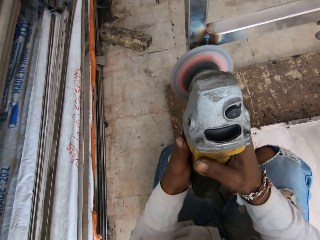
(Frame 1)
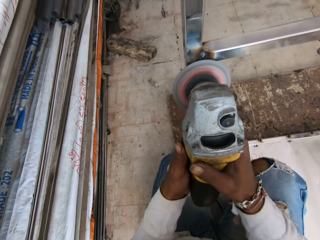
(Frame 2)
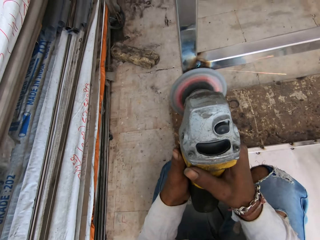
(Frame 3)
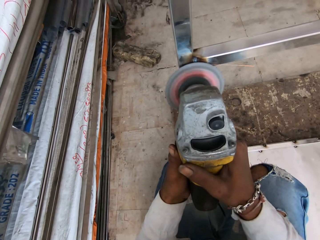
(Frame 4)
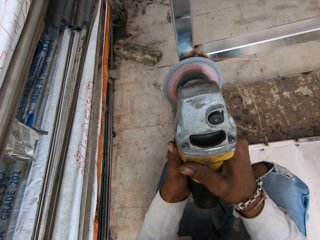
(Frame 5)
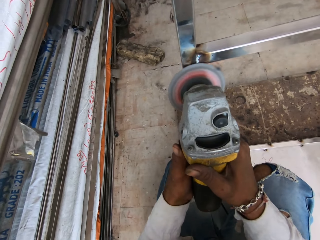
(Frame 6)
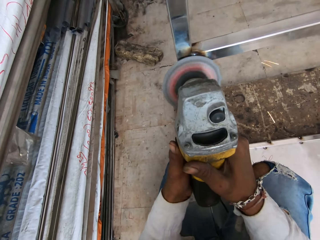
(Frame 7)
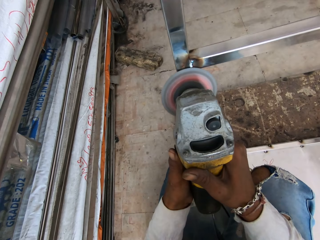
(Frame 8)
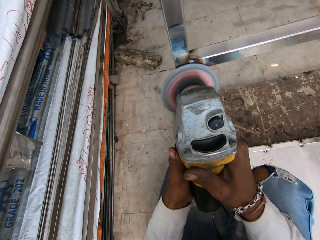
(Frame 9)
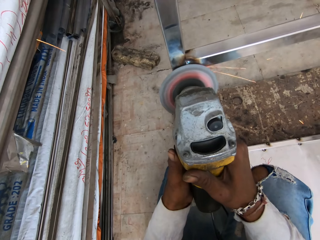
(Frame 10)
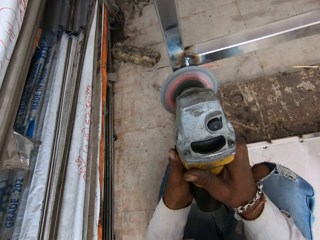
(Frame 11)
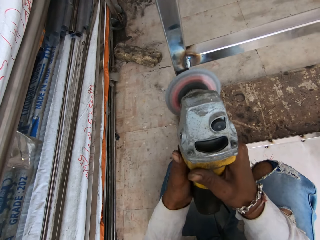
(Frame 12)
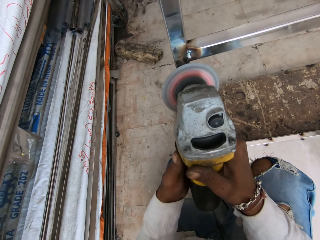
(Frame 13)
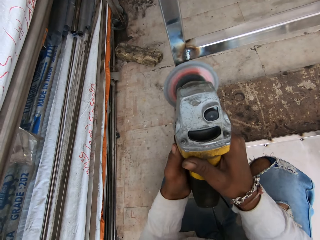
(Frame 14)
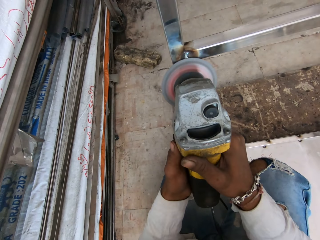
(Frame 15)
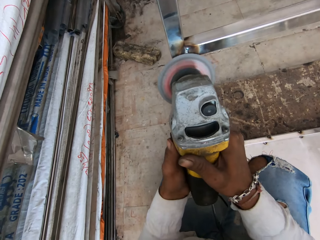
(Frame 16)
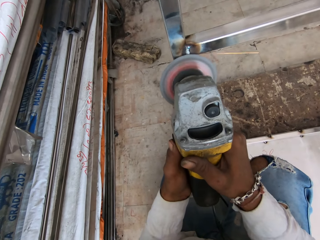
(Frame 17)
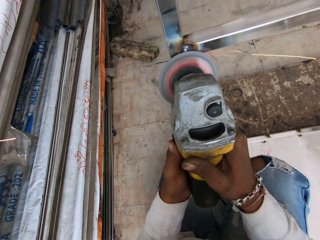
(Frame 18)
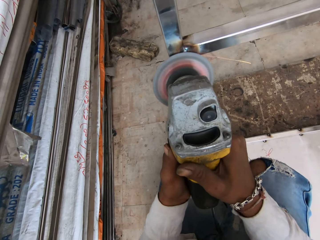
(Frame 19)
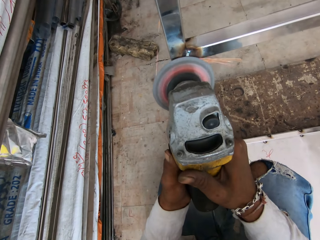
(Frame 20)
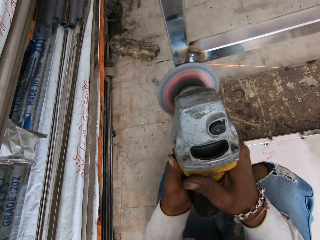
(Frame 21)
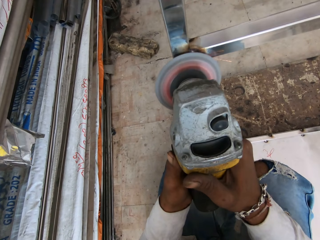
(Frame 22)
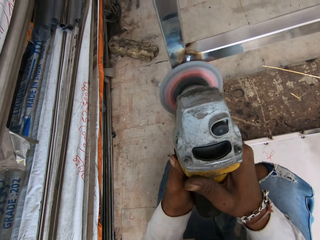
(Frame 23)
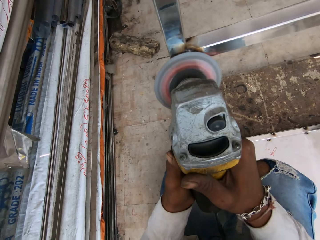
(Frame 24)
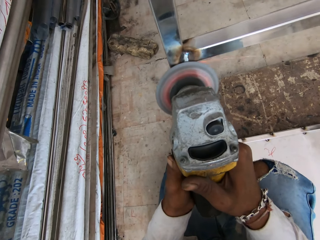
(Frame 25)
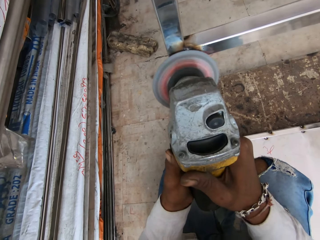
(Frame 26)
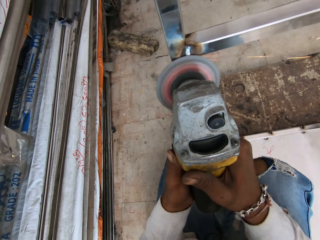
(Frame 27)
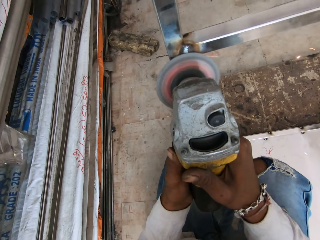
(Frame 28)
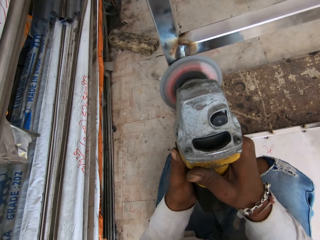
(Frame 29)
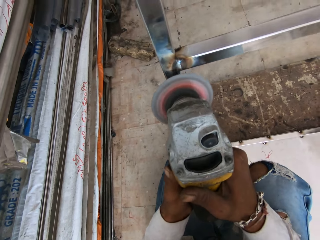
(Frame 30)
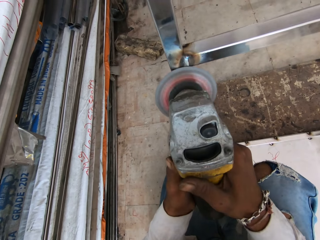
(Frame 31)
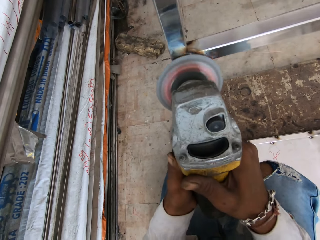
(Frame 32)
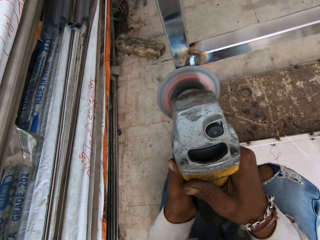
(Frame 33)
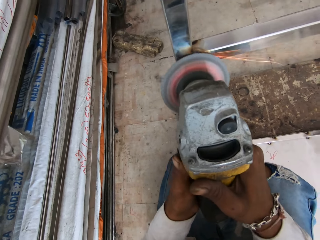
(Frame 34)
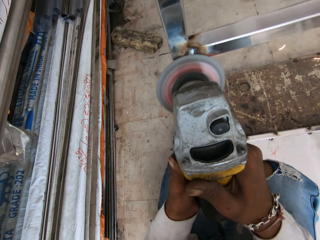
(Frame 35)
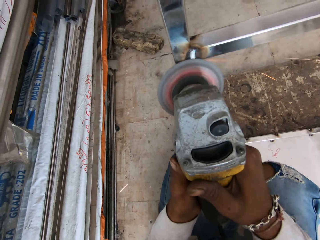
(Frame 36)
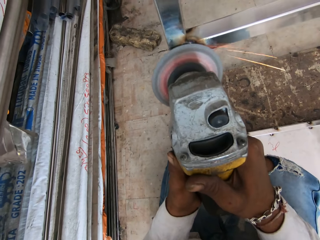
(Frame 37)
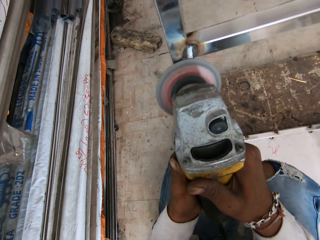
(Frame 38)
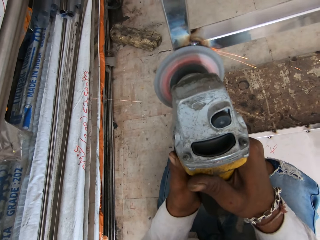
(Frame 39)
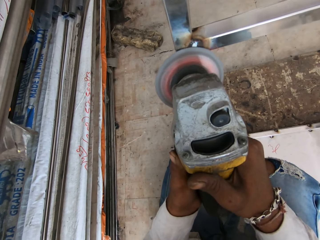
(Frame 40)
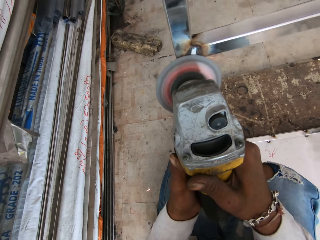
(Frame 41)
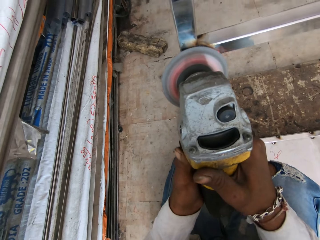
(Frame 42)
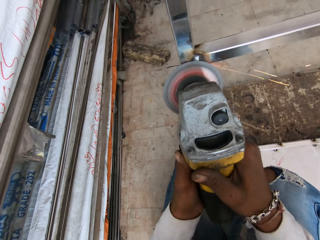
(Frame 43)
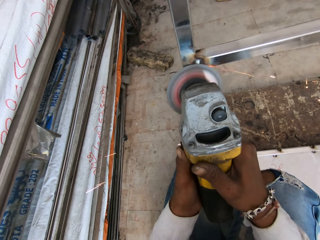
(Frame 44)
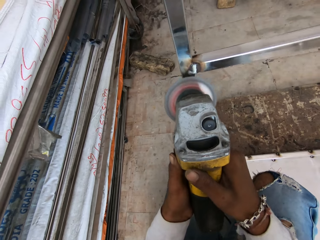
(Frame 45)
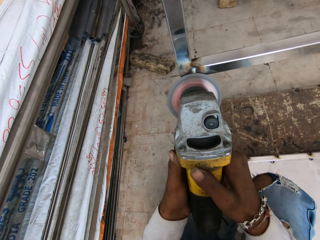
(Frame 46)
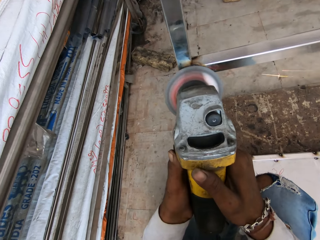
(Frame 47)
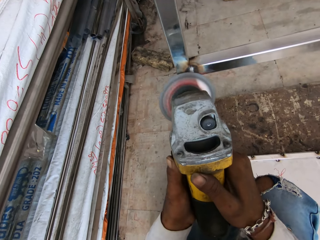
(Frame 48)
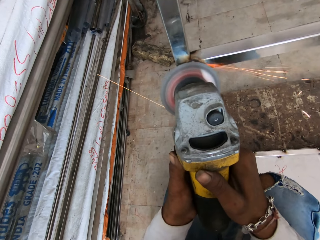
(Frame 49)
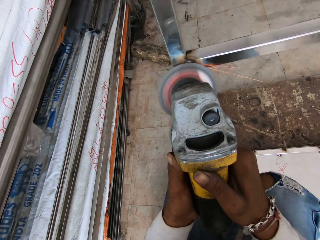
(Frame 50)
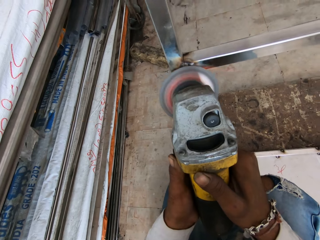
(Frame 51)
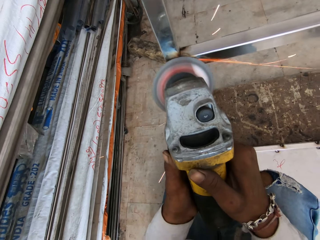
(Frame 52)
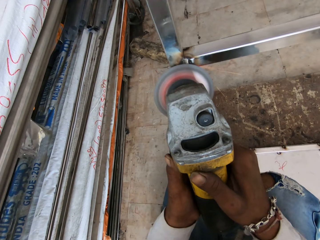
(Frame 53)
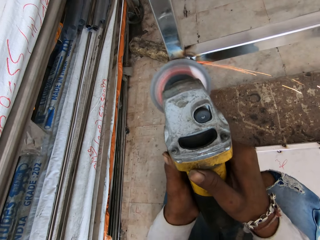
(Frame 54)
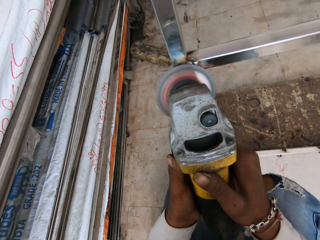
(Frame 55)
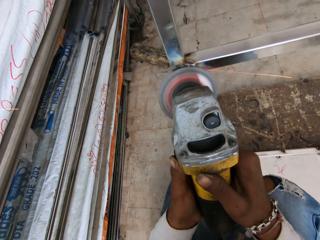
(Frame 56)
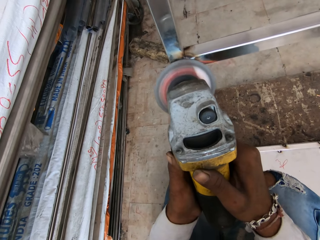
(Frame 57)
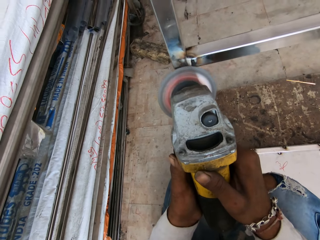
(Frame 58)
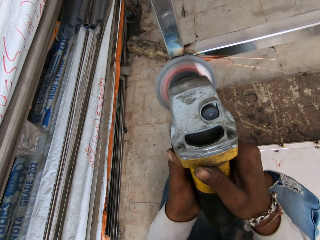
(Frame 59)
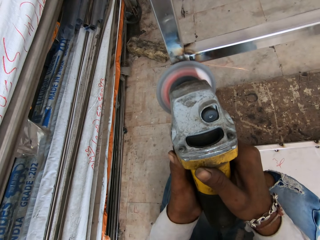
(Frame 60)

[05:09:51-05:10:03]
The camera wearer smoothens the steel table.

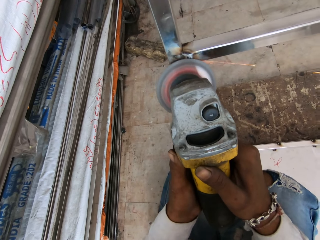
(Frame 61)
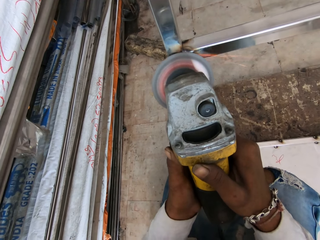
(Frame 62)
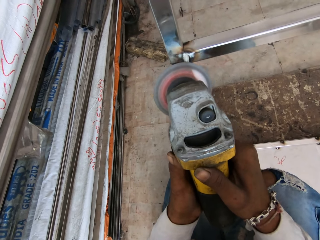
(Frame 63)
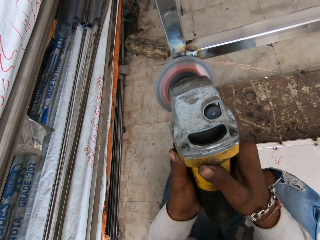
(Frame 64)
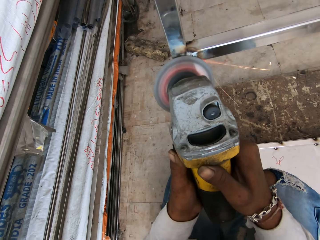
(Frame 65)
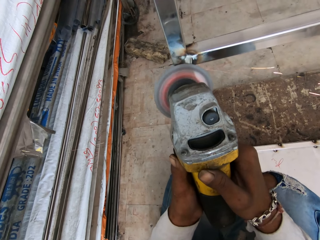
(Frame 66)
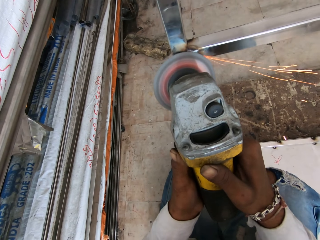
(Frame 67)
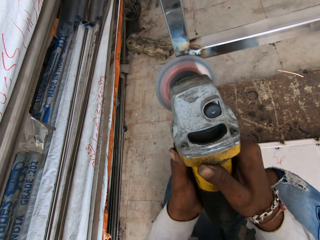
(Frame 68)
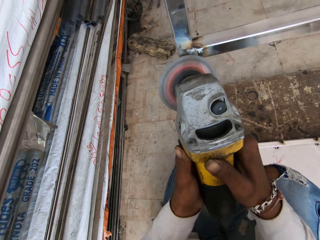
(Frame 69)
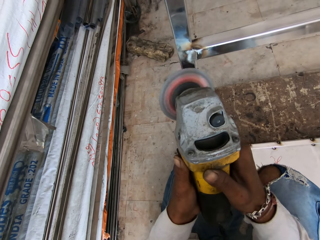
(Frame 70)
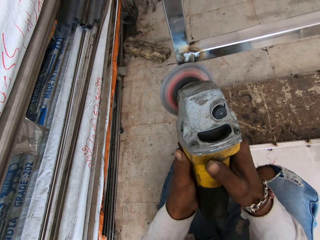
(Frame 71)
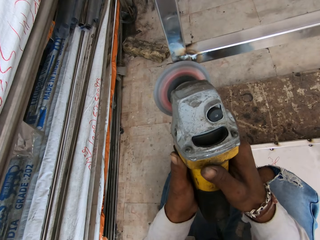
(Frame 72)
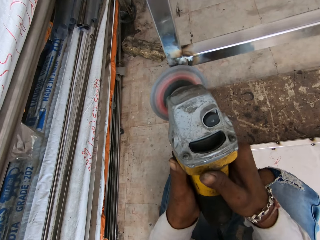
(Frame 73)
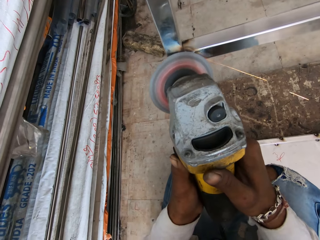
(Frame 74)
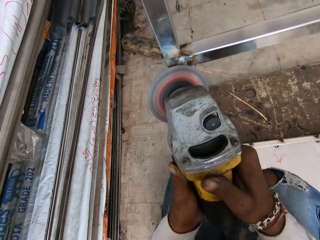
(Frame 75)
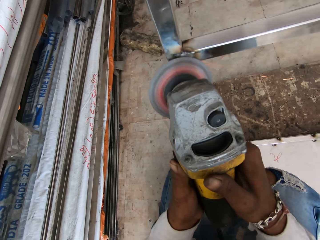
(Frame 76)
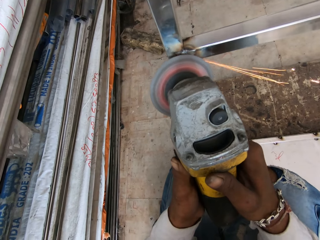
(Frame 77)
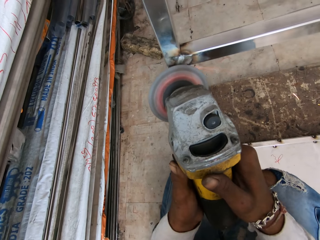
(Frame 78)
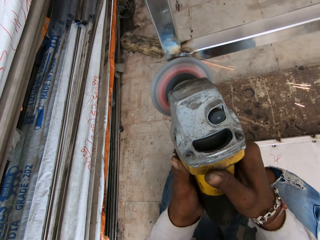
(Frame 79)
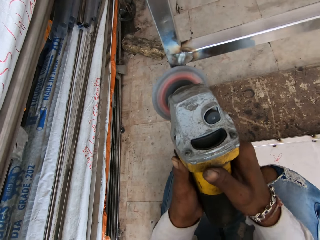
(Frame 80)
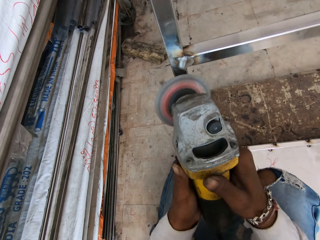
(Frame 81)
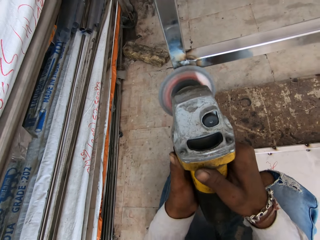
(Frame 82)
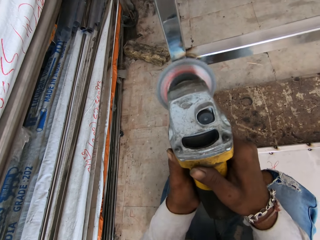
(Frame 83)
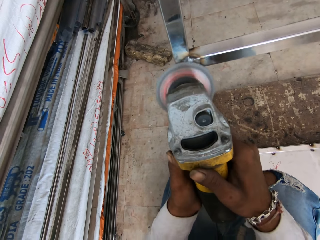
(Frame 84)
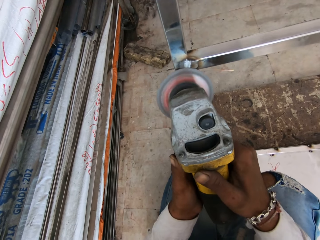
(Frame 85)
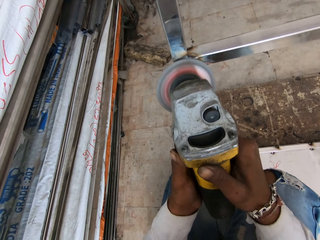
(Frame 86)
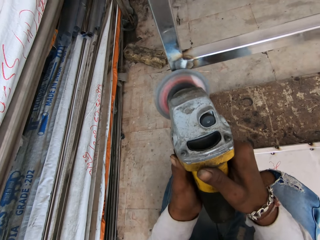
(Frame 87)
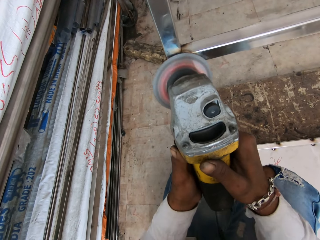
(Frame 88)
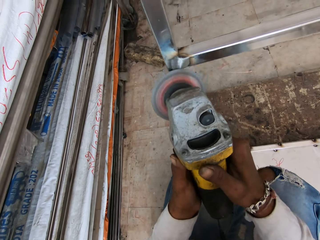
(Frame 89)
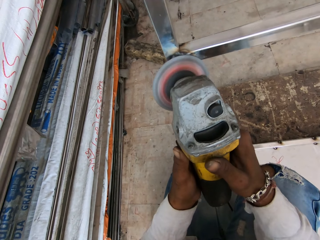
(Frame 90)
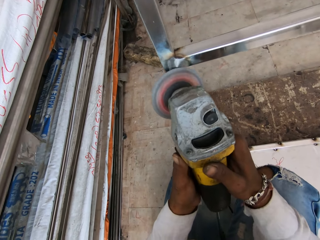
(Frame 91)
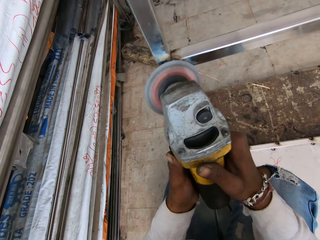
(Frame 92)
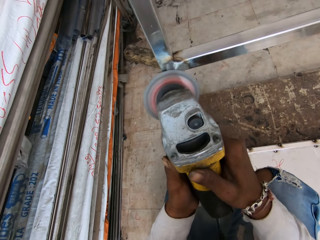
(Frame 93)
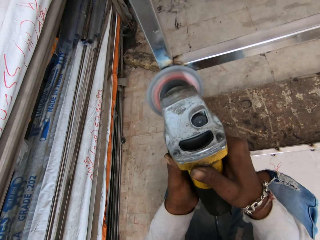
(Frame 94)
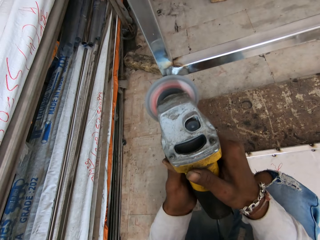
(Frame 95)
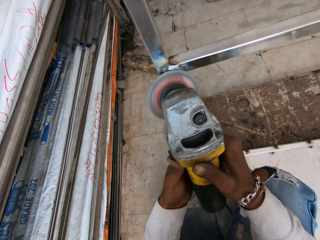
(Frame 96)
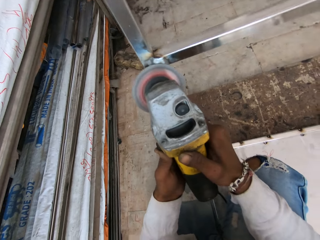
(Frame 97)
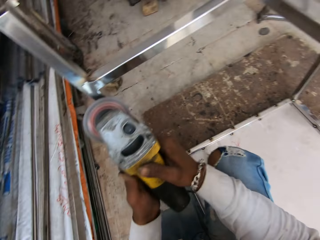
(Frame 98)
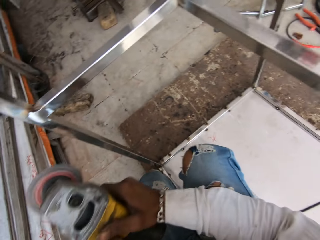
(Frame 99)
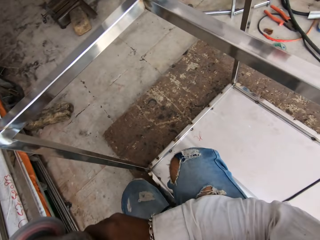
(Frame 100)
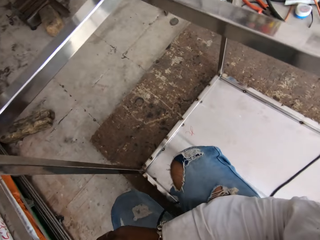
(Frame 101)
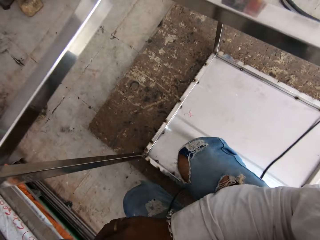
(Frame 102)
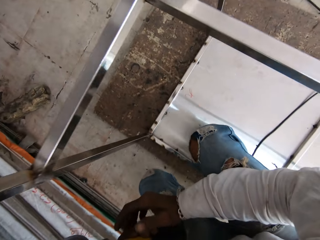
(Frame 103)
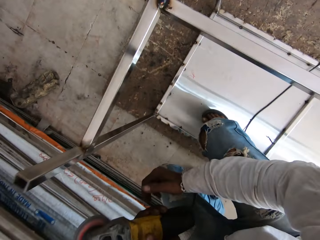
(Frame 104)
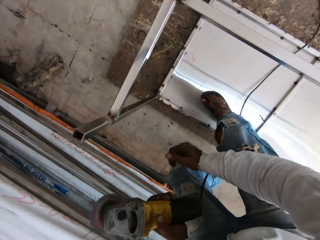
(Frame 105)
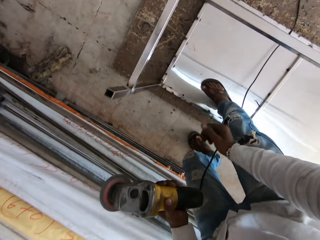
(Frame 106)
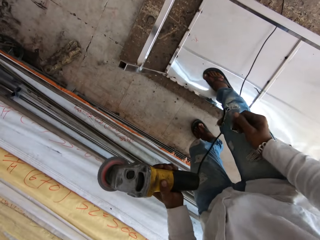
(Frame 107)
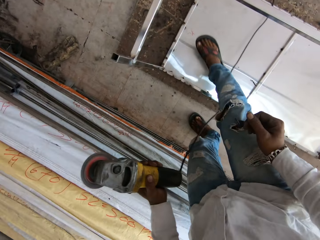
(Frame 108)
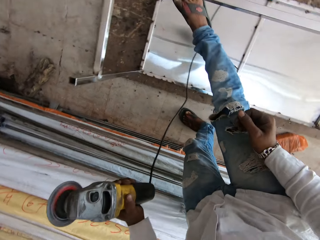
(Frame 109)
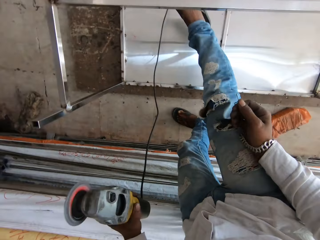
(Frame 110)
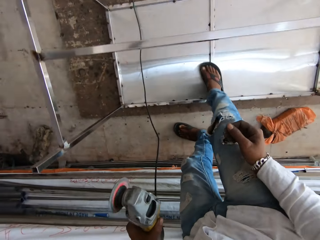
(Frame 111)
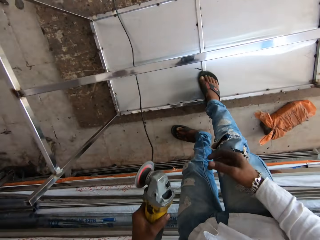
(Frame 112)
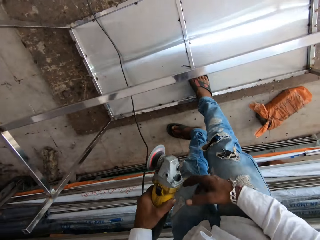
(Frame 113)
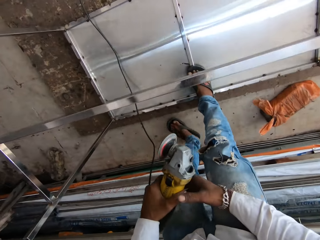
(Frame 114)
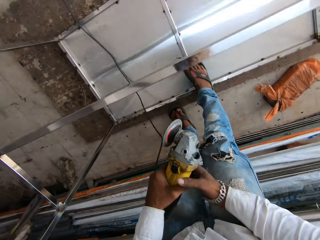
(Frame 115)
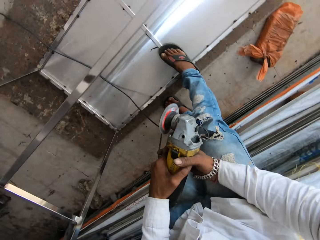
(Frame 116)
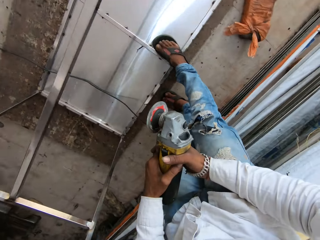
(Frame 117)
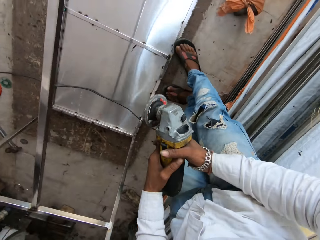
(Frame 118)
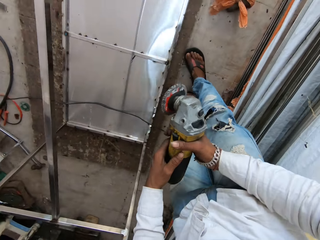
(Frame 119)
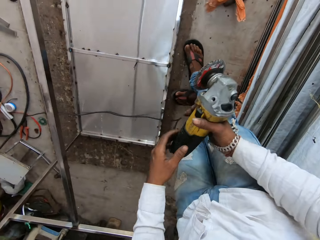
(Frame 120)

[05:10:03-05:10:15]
The camera wearer looks around.
